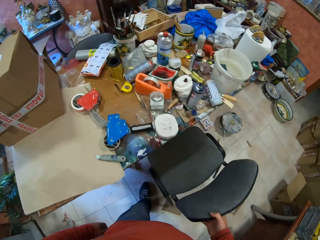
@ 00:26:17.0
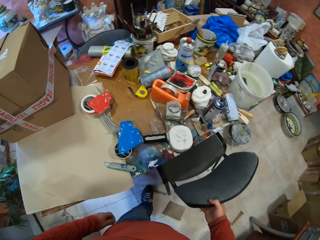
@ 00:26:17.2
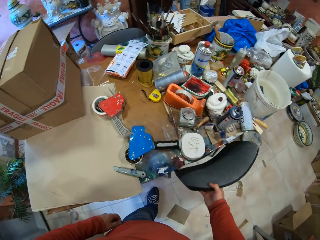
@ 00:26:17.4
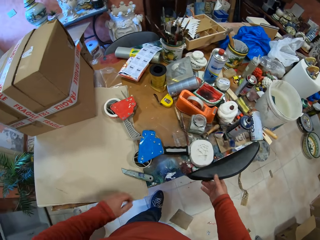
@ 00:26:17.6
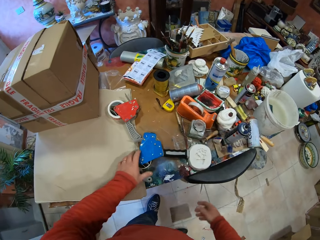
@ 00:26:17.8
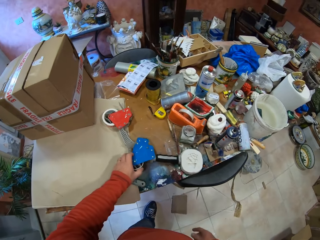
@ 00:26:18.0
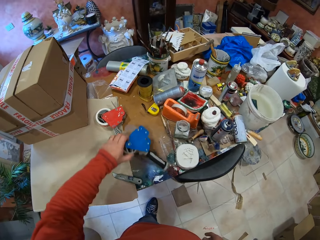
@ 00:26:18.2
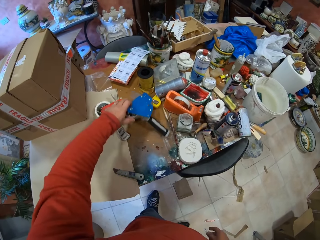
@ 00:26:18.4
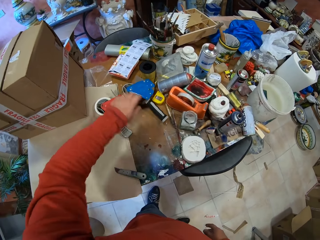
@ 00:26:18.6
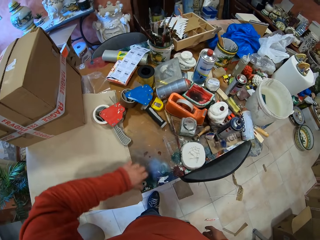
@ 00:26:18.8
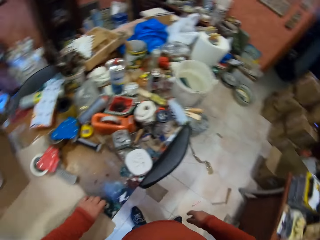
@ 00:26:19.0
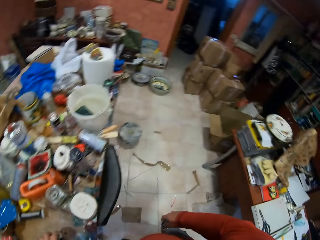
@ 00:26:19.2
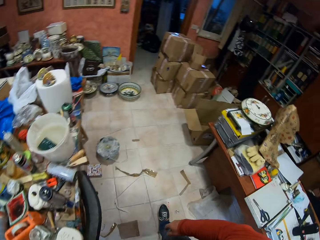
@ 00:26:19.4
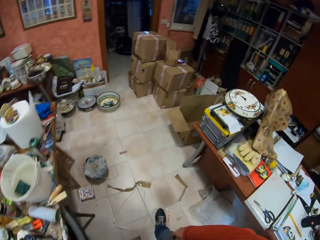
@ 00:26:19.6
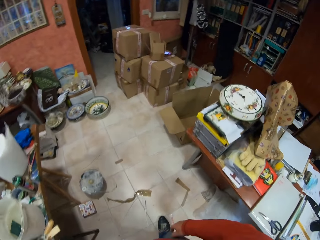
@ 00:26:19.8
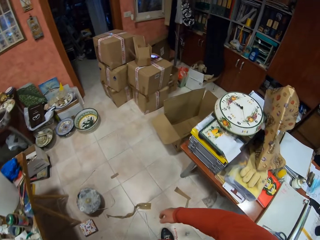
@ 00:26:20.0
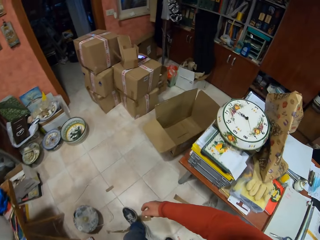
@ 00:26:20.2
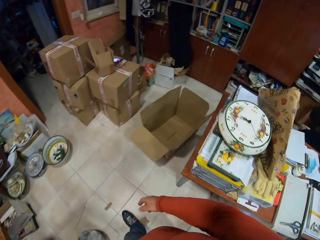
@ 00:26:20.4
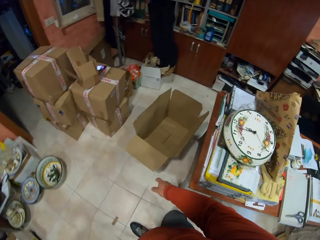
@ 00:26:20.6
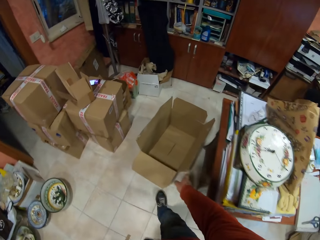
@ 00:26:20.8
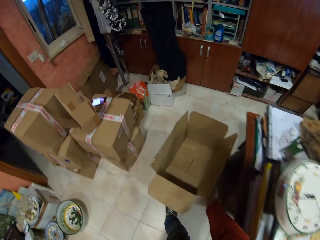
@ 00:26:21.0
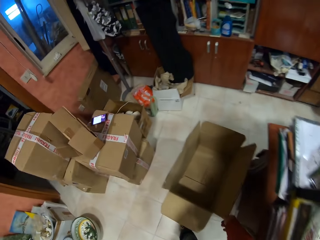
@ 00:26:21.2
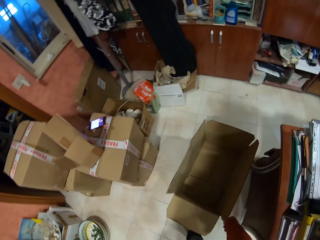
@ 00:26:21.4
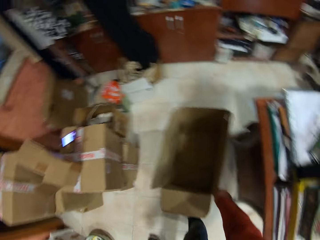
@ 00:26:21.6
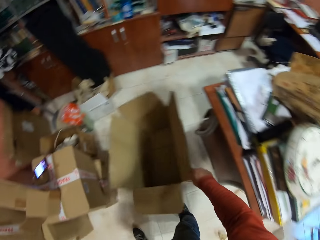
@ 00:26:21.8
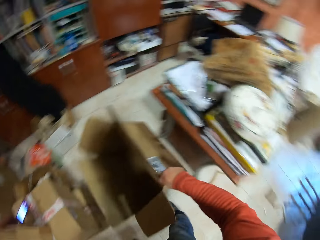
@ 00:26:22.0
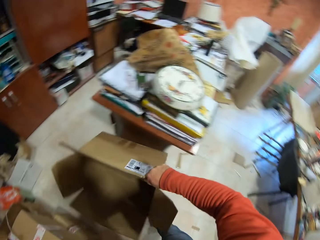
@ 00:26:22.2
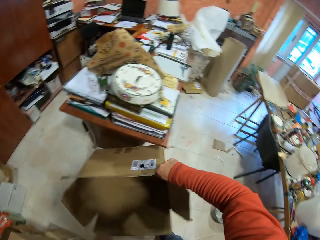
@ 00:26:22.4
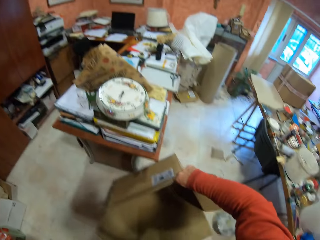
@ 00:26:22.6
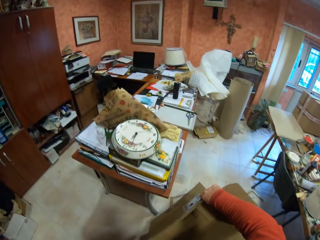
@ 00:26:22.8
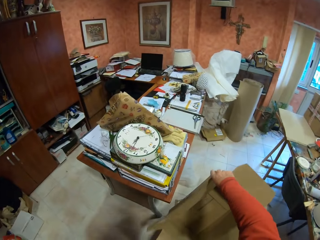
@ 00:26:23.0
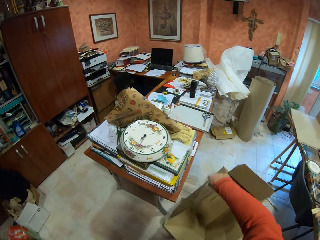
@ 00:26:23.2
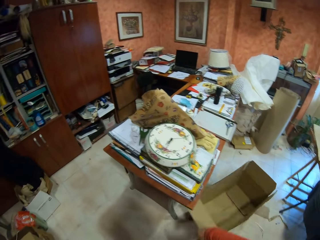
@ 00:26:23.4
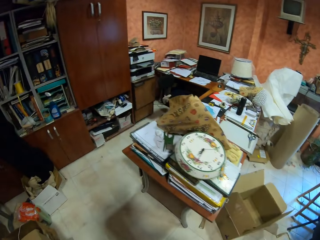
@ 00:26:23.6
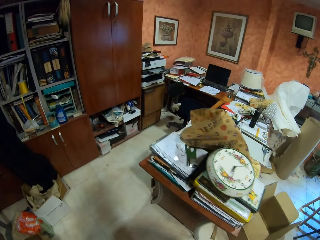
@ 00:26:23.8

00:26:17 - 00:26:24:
The camera wearer moves the chair. They move the sellotape on the table. They walk around. They walk to the box. They take the box. They walk around. They put the box down.
